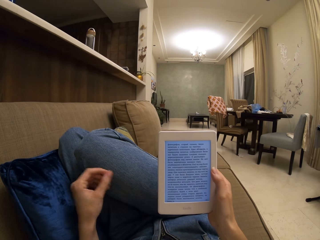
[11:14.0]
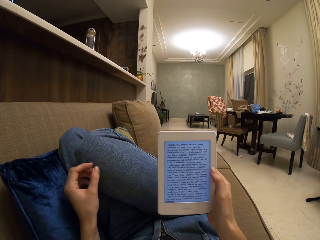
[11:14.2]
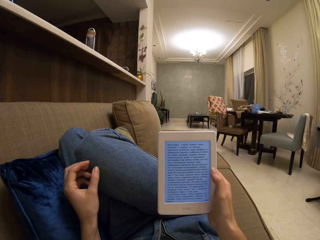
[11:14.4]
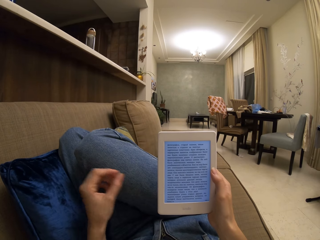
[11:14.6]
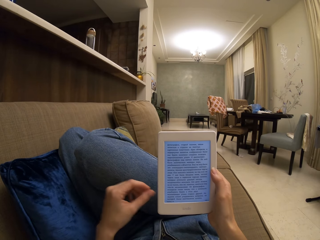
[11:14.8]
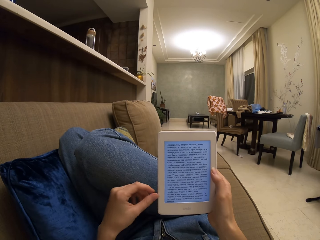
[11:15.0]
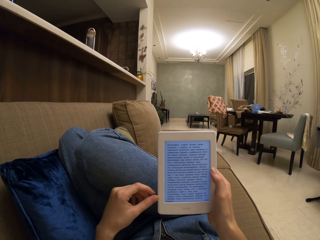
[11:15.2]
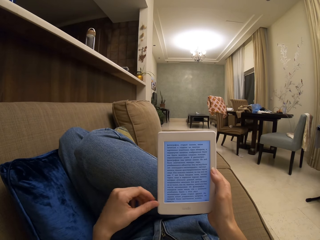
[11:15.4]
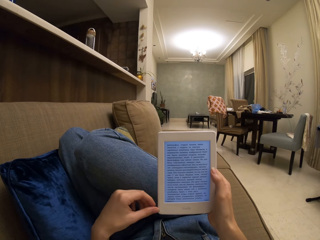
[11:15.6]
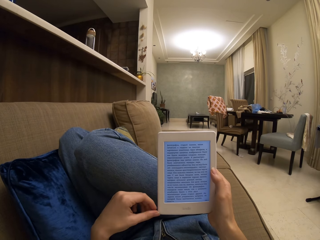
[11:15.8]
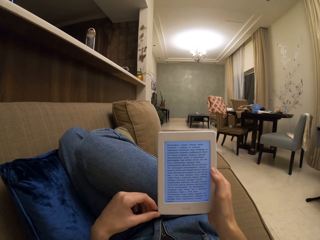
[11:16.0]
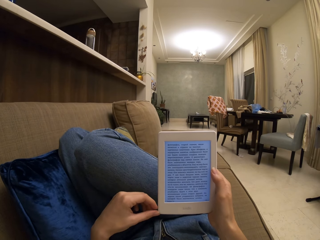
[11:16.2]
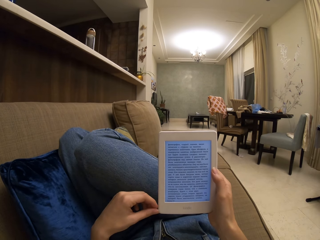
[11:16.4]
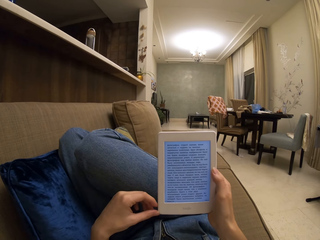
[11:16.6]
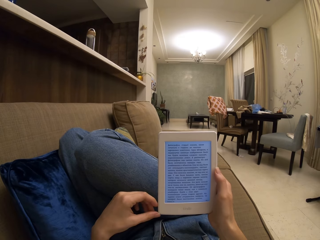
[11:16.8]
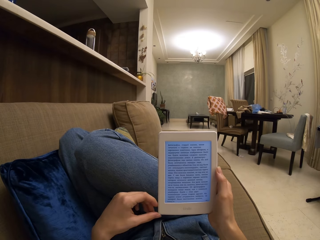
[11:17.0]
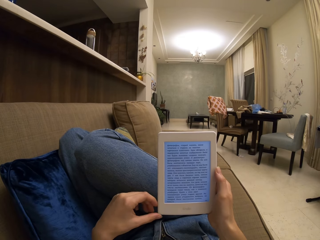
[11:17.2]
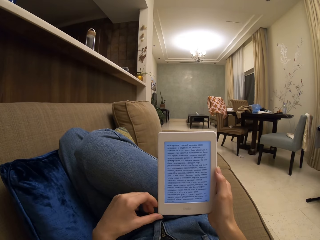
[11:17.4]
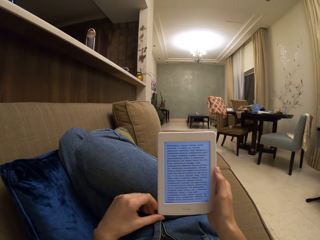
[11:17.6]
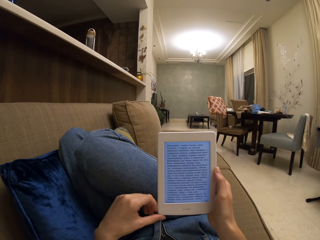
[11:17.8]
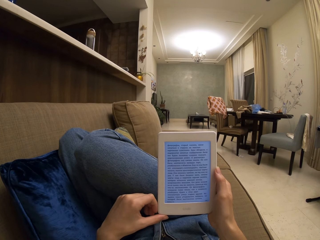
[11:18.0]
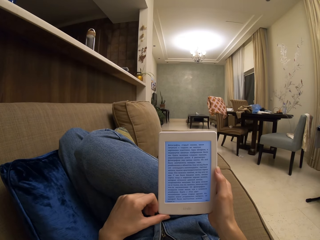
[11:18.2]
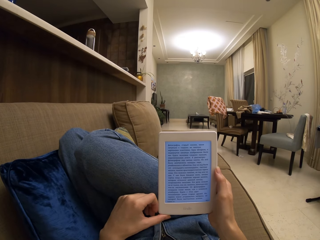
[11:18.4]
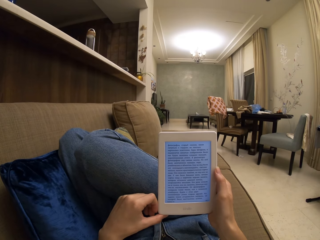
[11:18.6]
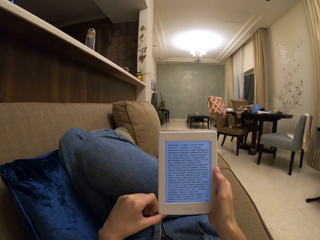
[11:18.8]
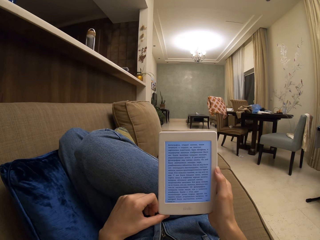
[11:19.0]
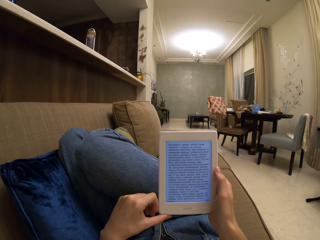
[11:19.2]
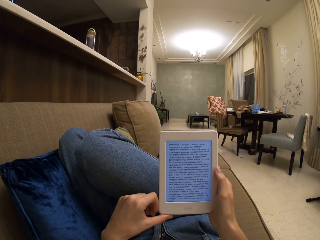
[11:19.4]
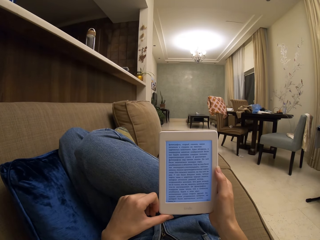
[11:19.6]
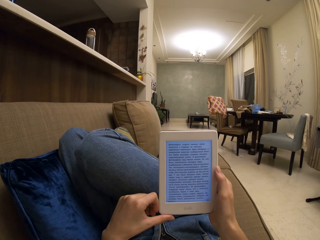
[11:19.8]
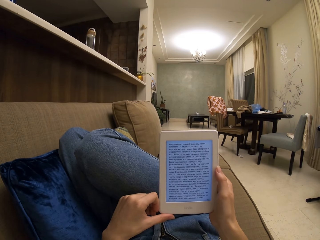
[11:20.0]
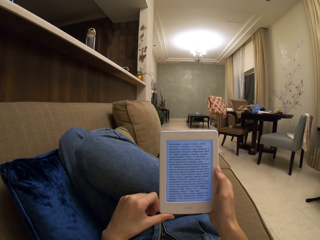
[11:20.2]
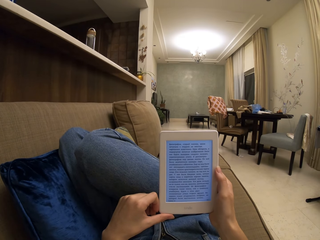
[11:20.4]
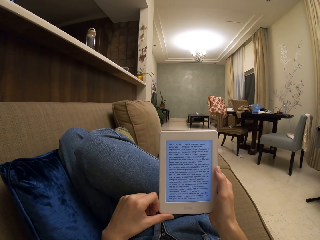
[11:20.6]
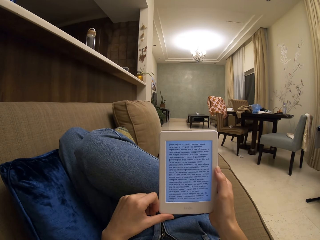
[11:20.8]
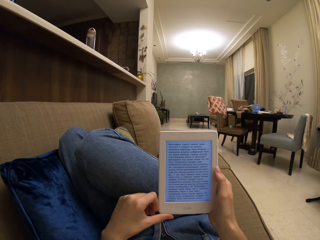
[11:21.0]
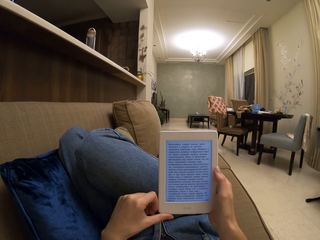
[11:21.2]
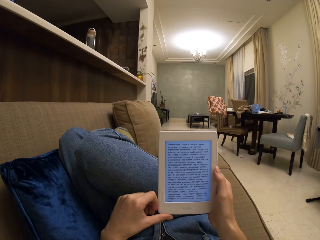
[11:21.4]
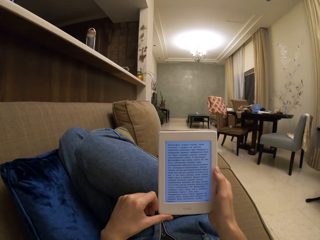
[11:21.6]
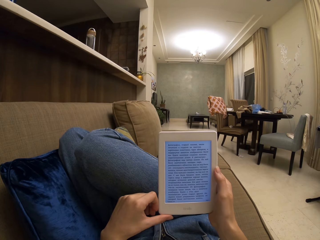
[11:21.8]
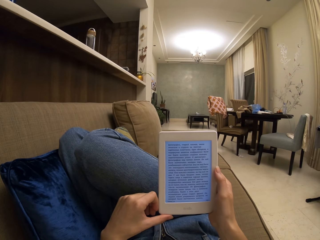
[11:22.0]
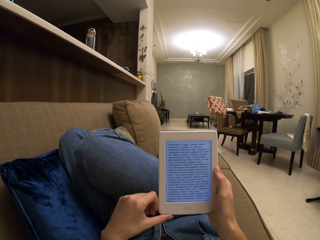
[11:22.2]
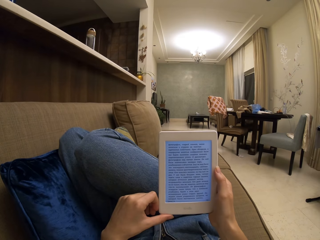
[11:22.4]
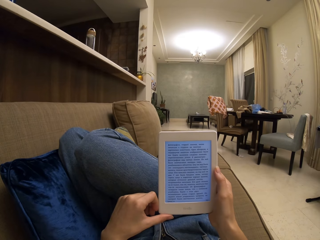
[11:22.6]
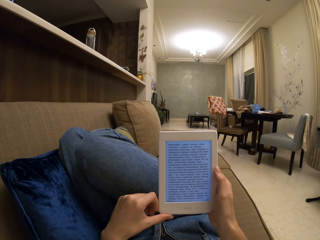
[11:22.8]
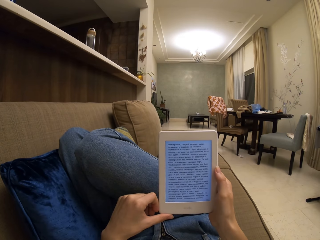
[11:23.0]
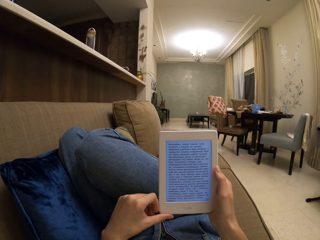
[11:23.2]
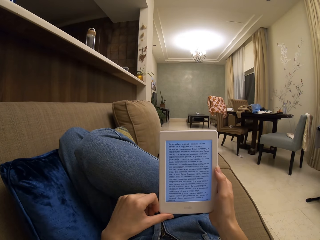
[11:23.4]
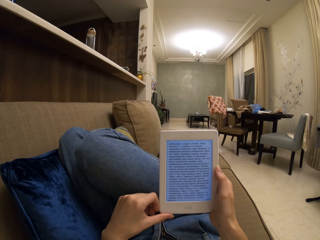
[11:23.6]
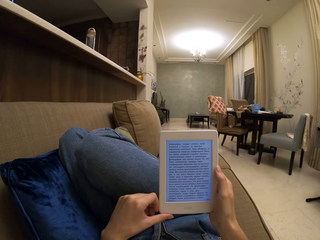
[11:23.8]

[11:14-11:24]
The camera wearer moves her left hand and stretches the hand. She touches the edge of the iPad with her left hand. She reads on the iPad screen.

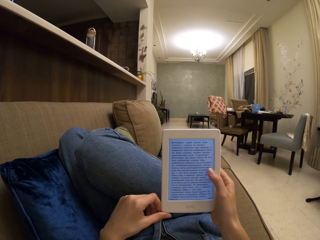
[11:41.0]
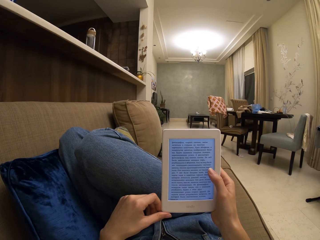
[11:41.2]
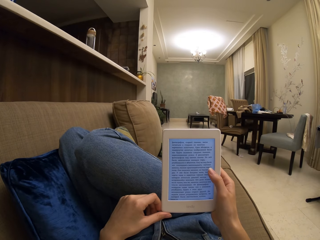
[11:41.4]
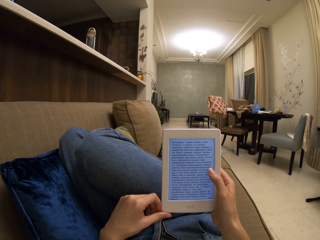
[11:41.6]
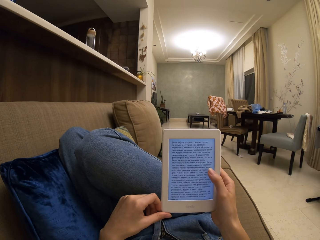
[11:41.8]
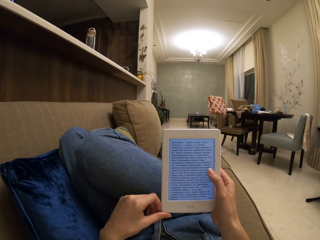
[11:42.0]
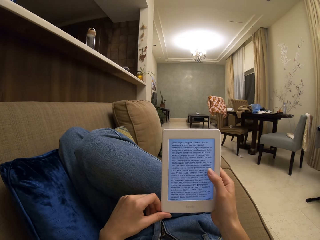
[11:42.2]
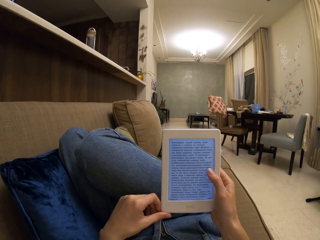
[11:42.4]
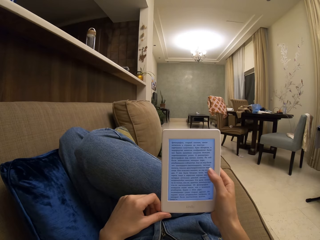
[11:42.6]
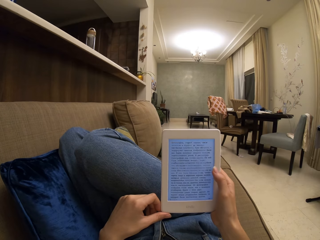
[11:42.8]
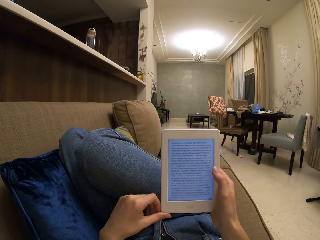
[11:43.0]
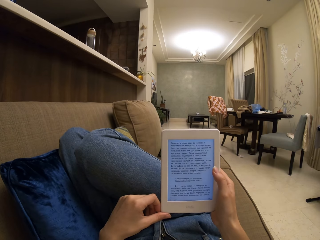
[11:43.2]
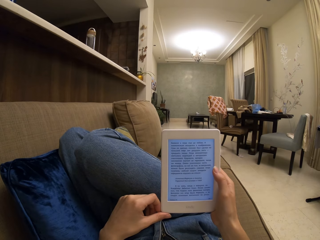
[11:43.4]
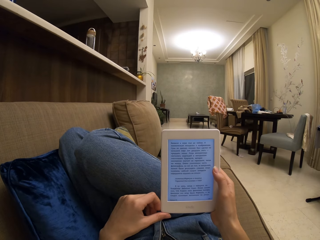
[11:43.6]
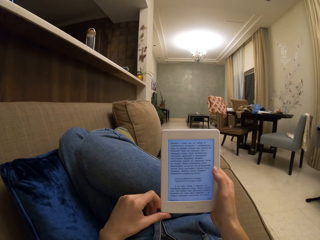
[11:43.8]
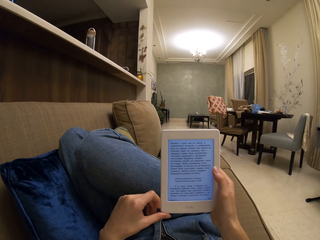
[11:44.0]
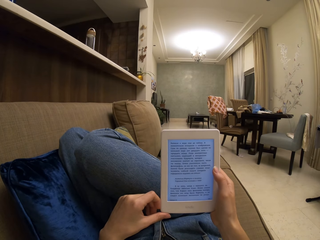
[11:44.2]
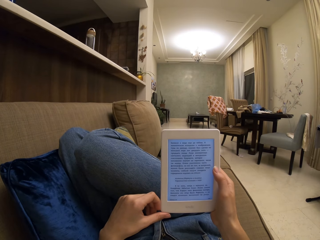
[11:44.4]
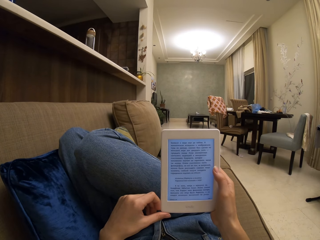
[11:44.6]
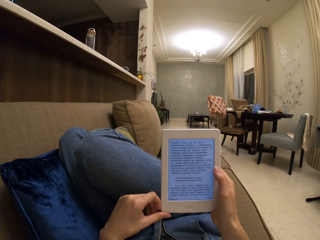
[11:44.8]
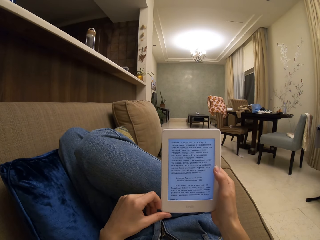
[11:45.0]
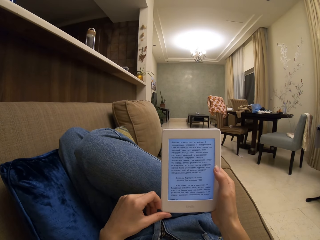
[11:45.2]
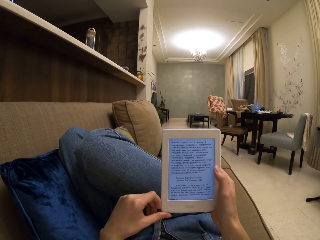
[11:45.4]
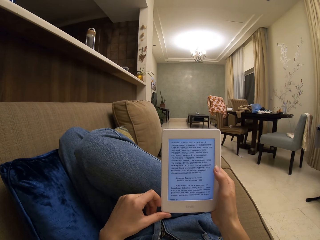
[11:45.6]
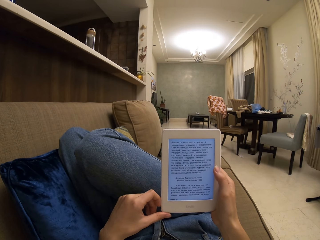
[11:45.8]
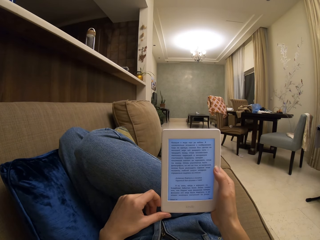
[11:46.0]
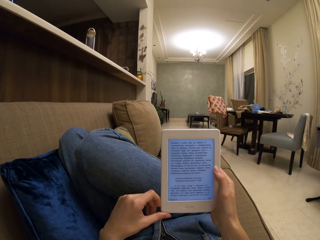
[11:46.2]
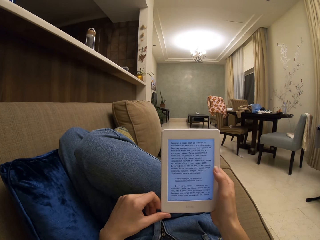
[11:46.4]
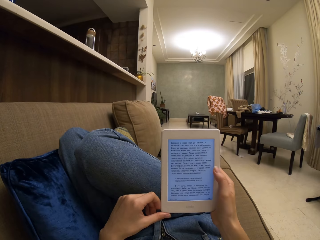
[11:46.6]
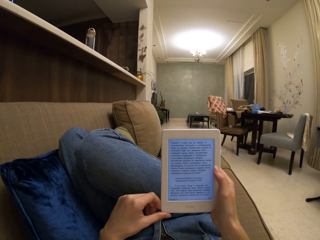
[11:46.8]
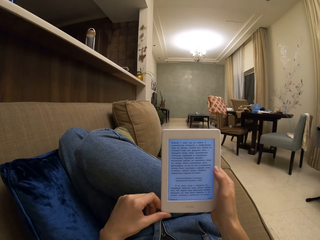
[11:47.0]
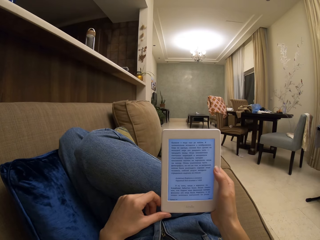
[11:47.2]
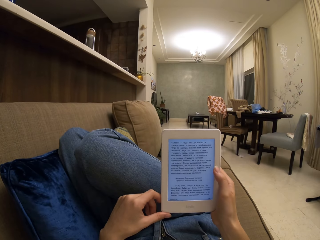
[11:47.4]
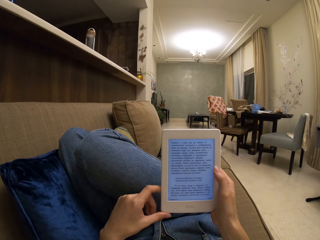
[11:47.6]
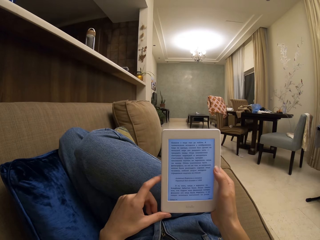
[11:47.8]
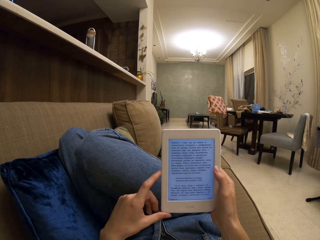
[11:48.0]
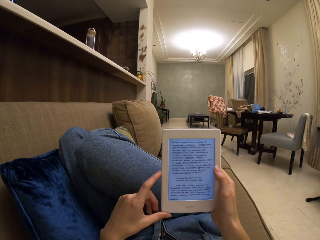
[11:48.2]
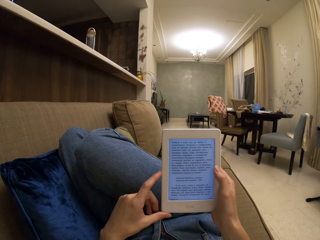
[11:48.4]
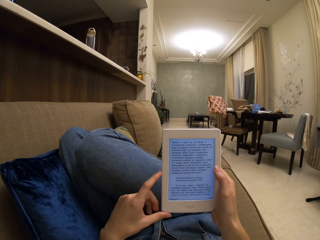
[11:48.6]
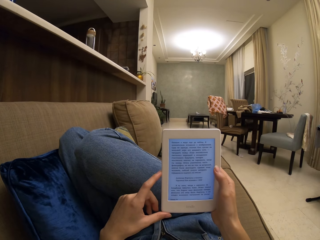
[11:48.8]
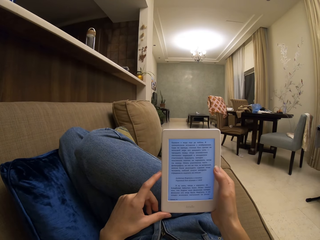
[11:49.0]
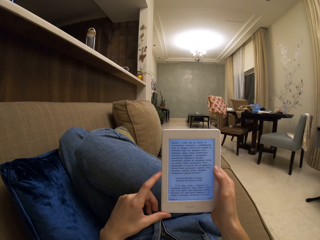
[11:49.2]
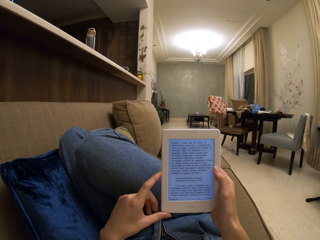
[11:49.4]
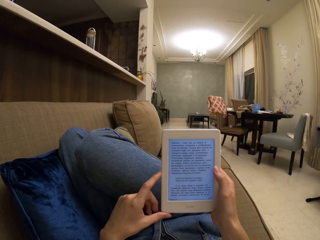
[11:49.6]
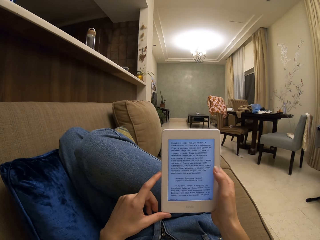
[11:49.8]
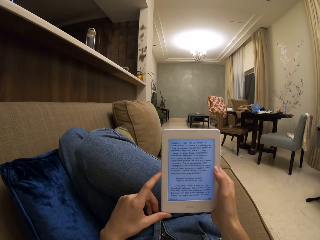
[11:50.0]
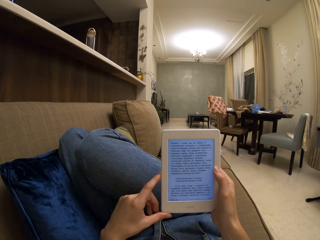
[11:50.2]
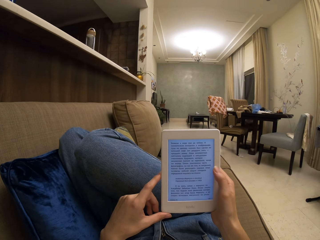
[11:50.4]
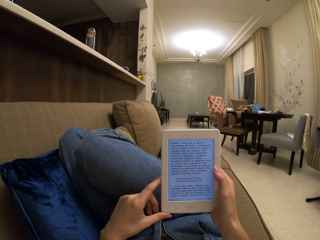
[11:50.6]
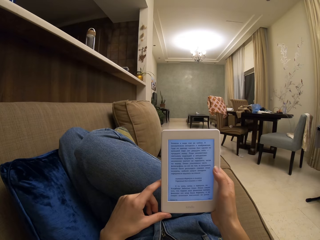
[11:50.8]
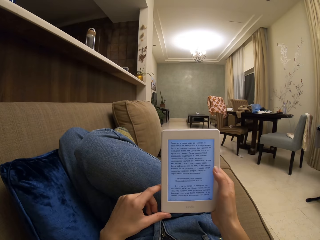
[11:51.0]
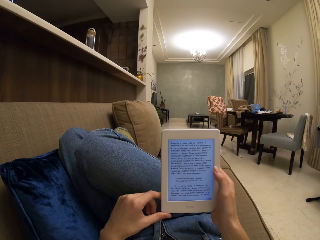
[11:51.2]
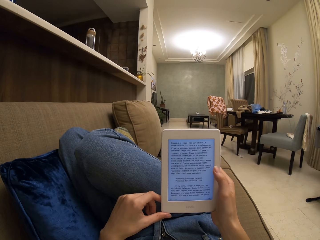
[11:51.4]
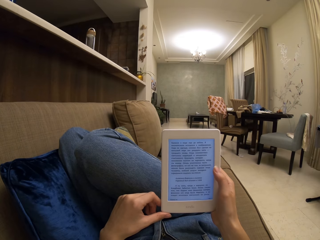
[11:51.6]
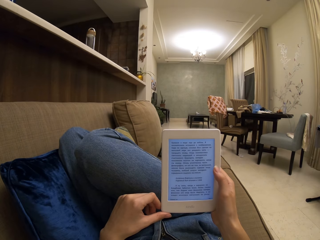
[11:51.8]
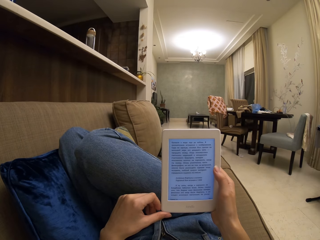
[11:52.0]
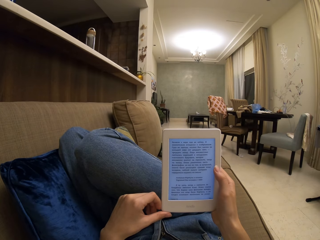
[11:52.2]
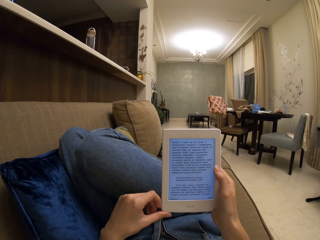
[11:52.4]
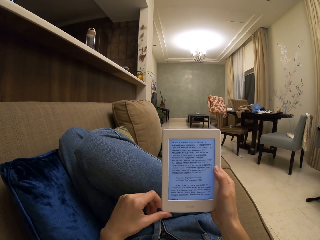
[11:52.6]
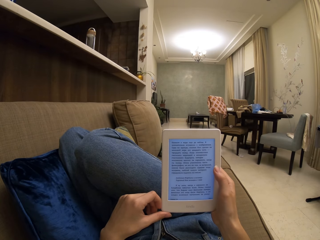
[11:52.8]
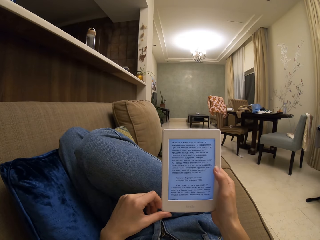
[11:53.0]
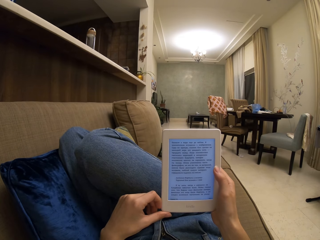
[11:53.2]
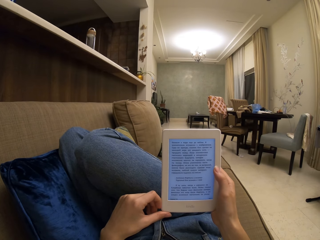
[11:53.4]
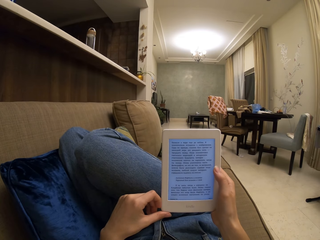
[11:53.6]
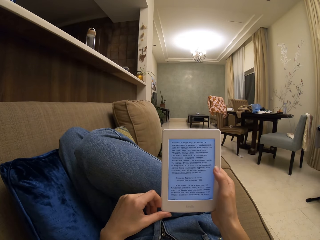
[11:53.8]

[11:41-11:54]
The camera wearer taps the screen with her thumb. She reads on the iPad screen.
